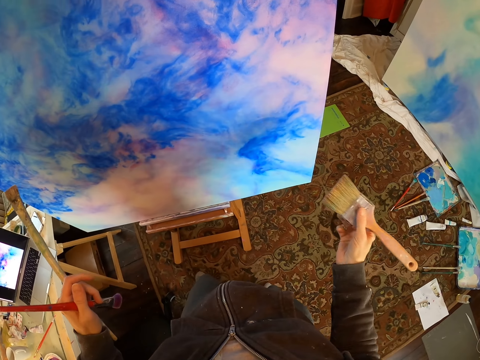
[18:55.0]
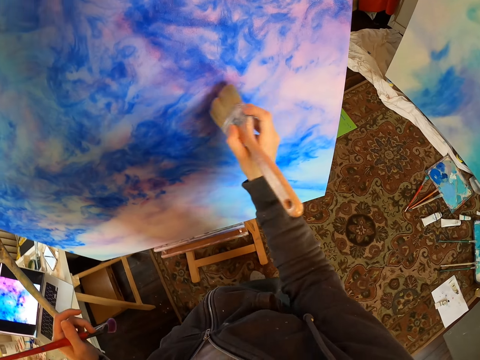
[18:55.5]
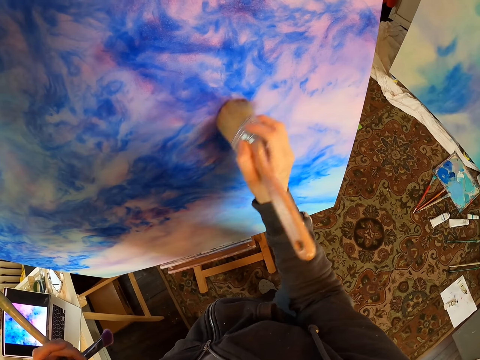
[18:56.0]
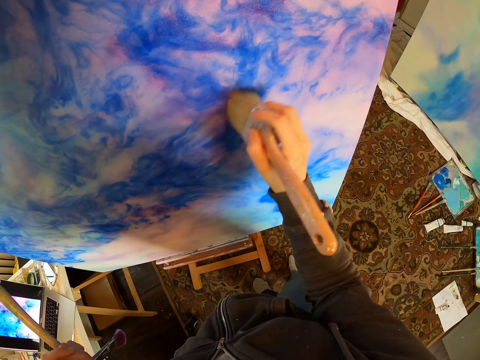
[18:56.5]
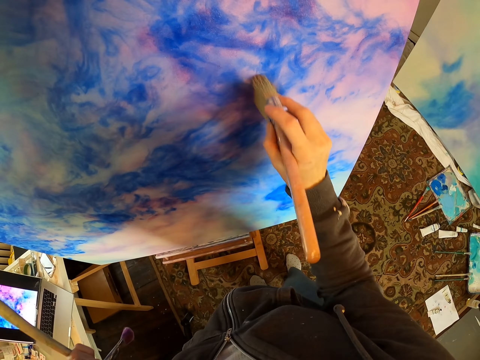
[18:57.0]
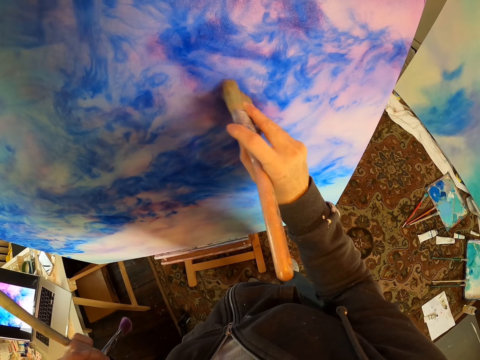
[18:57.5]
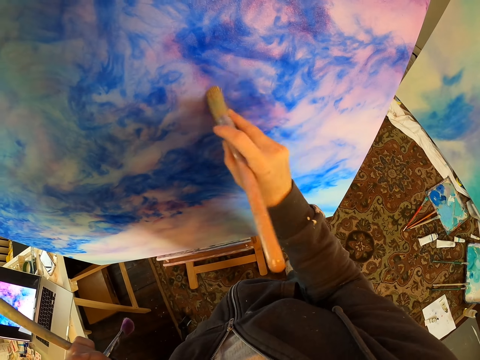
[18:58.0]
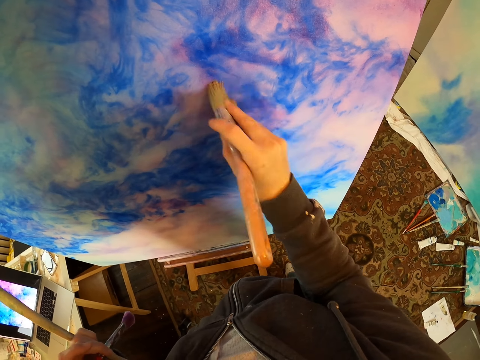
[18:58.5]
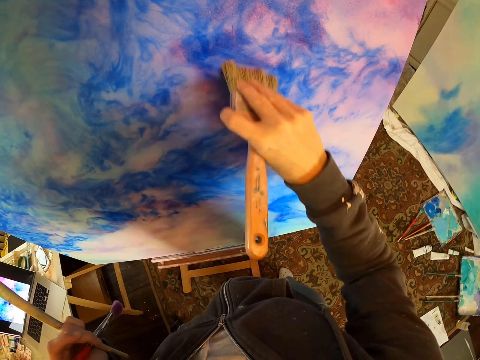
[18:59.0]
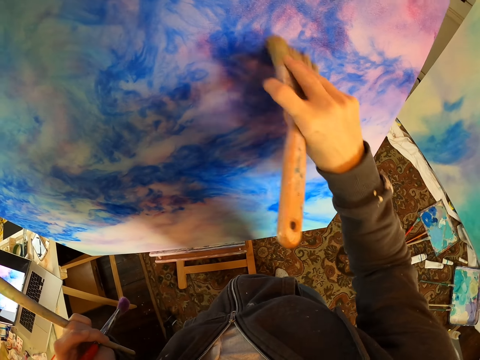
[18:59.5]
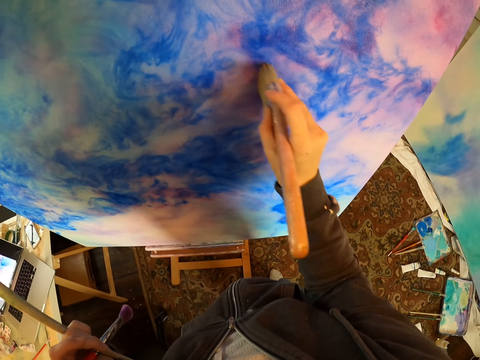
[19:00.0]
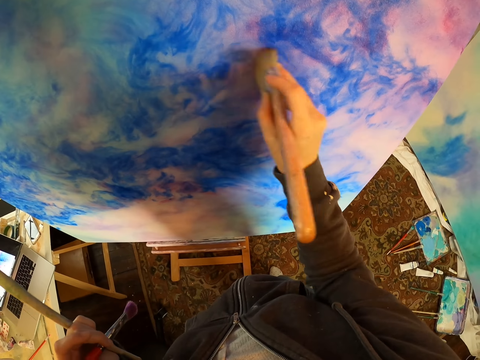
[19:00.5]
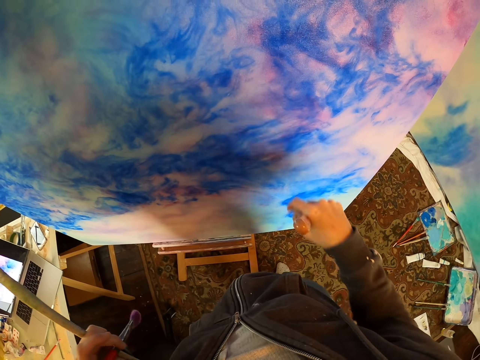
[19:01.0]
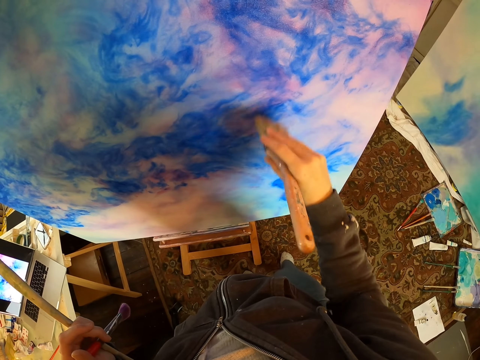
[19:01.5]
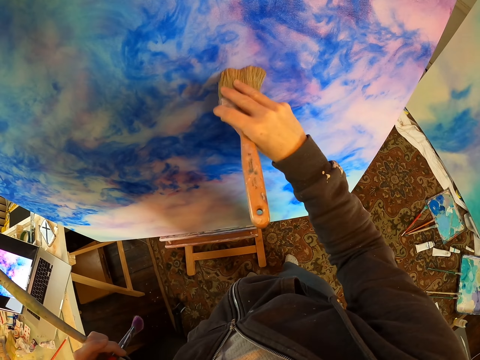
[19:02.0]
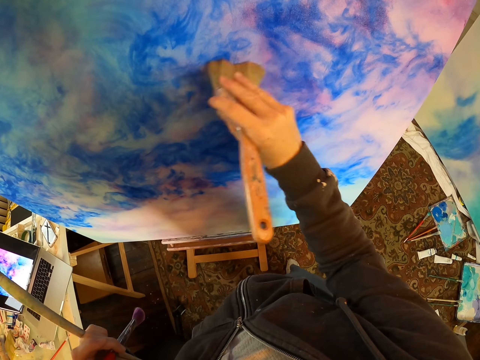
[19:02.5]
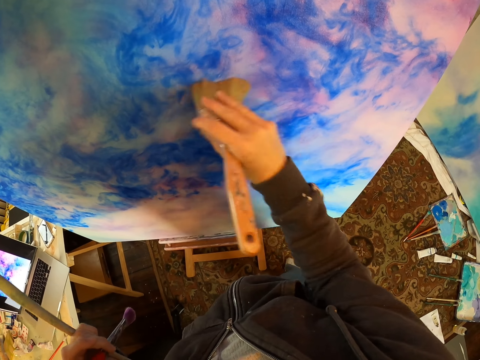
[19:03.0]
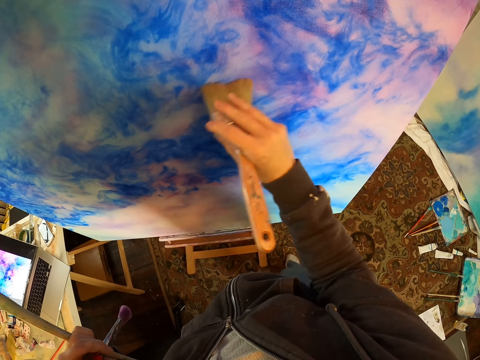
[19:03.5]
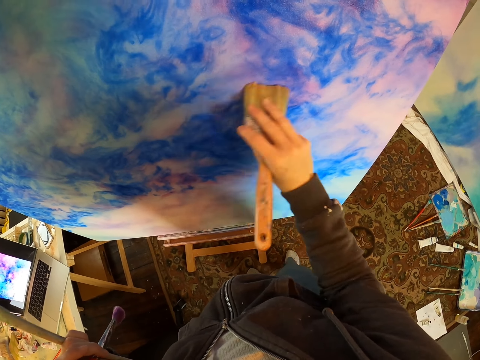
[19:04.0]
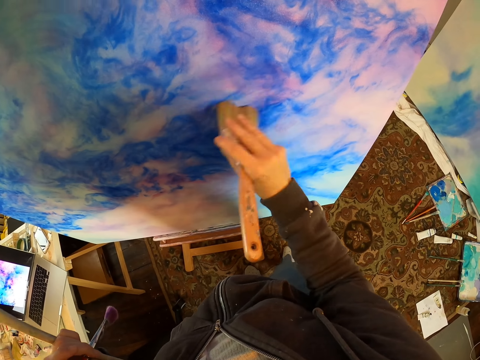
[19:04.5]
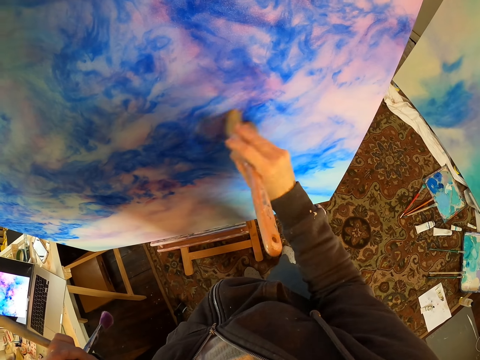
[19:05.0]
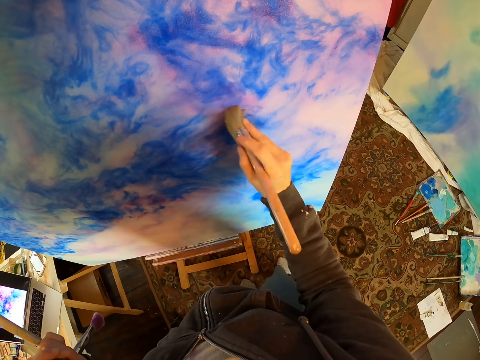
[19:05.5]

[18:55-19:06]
The camera wearer paints on the paint board.

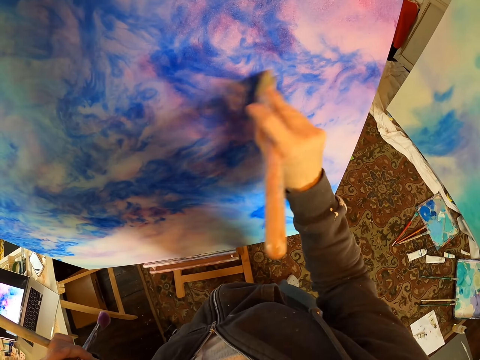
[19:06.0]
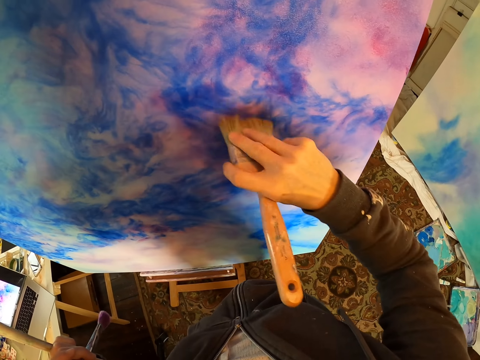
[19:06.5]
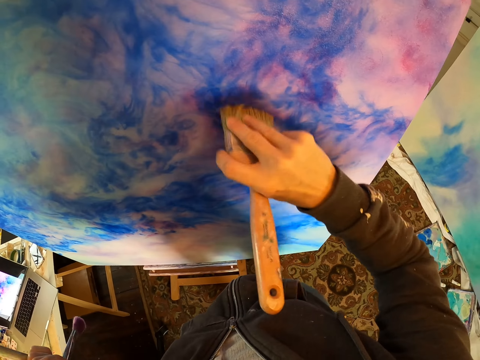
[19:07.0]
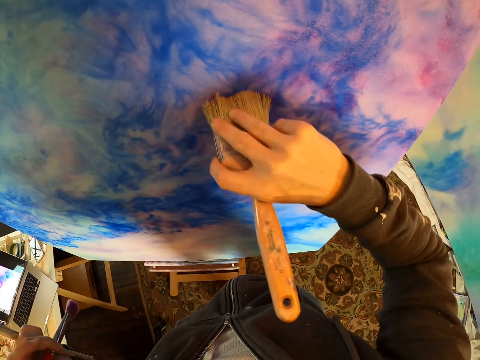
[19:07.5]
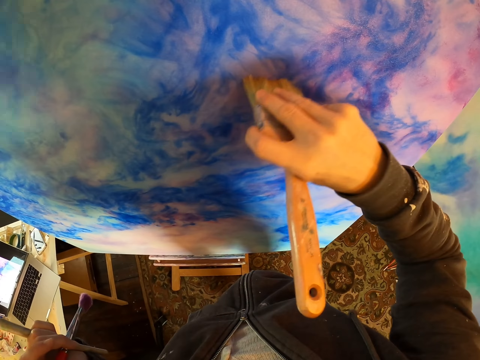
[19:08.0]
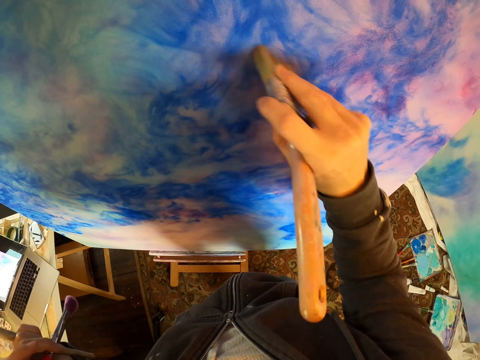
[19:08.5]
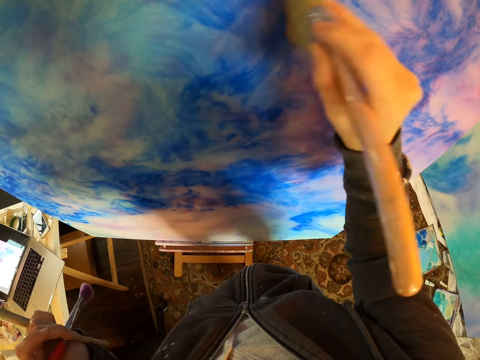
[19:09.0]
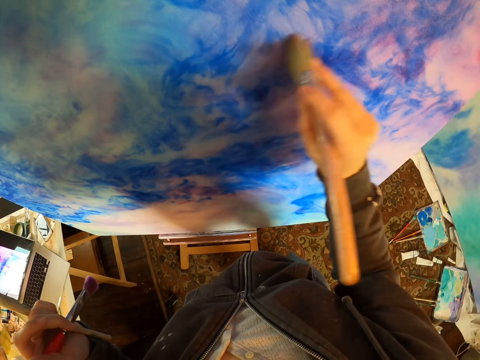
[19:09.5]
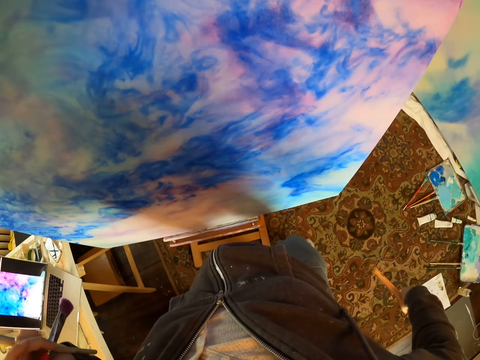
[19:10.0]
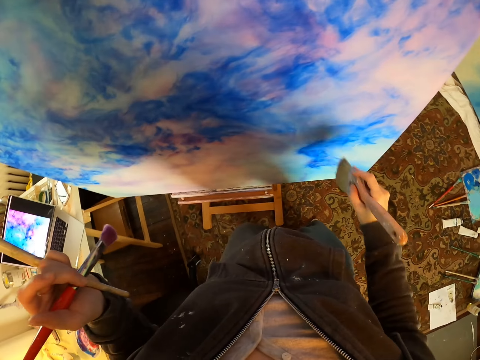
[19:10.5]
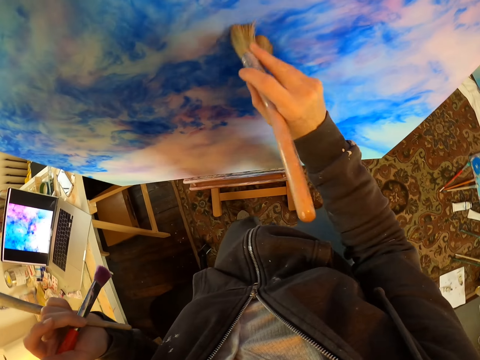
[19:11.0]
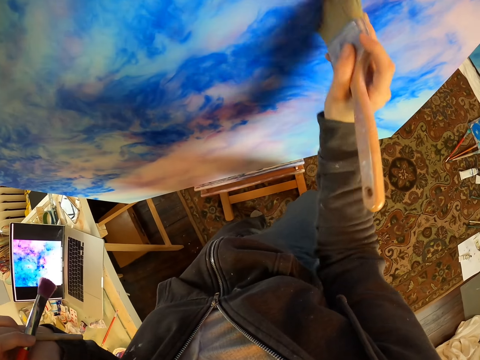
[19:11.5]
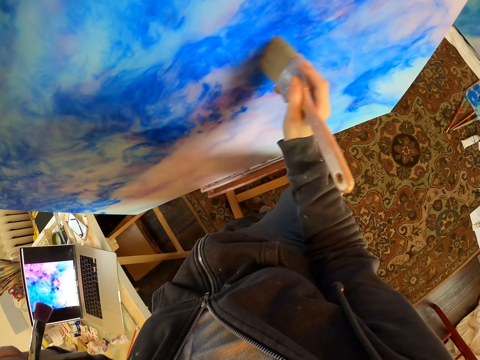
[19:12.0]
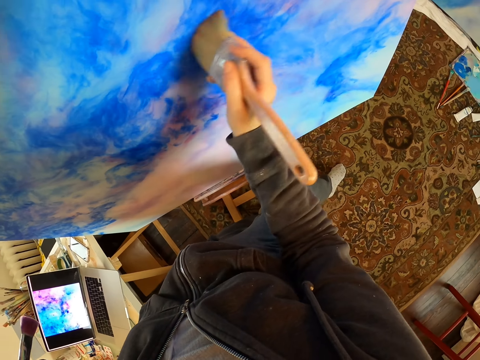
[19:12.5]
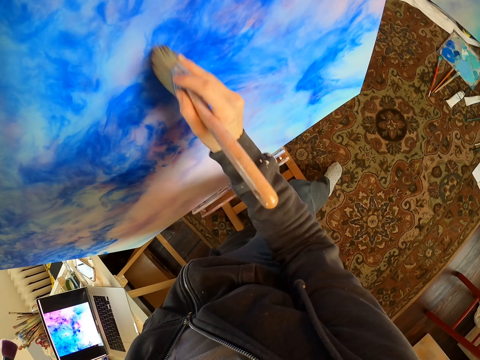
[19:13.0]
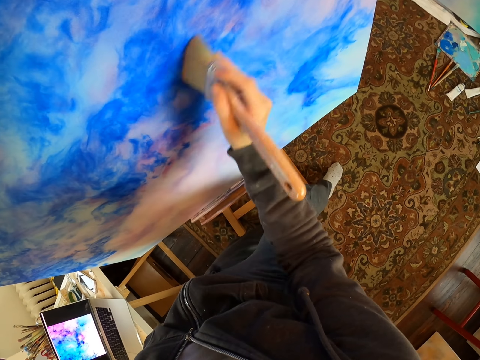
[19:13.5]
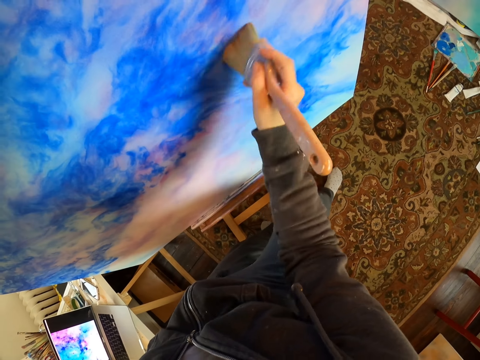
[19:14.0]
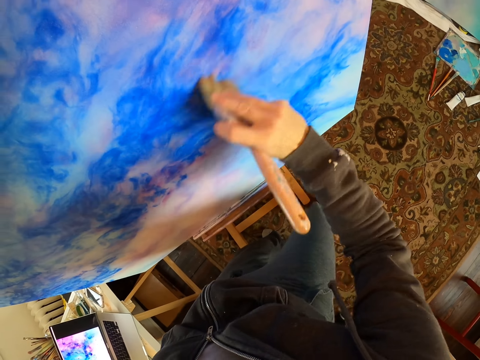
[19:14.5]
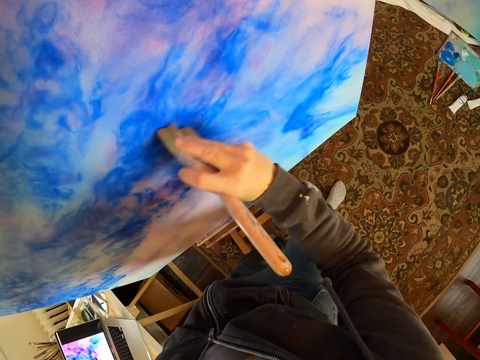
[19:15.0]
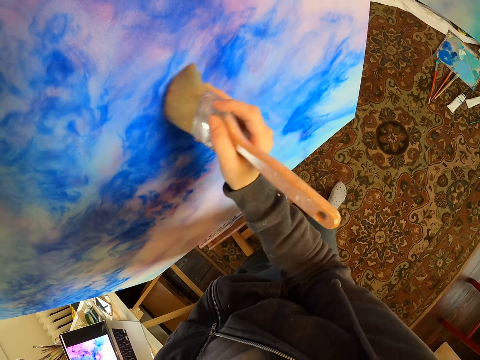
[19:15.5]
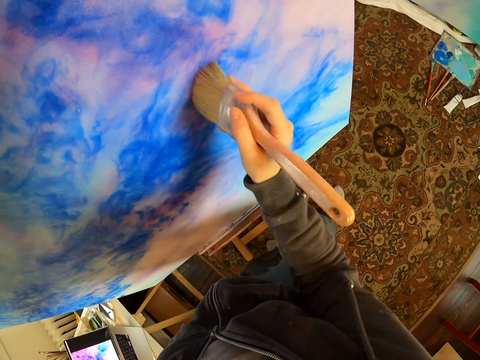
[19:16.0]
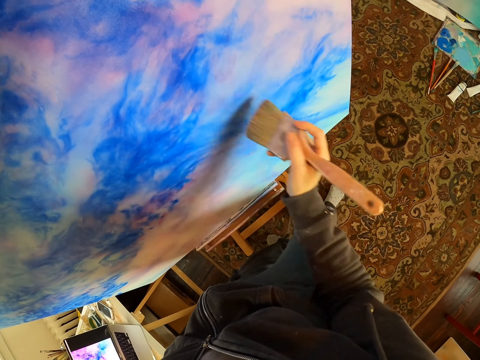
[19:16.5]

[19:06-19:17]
The camera wearer looks at the paint board. They paint on the paint board.

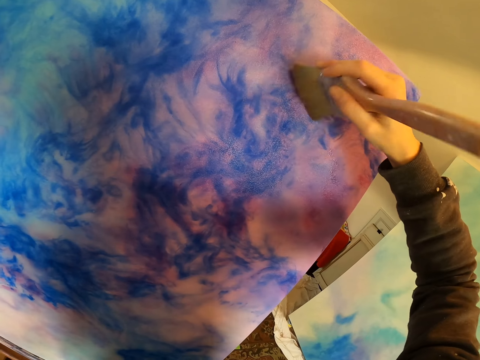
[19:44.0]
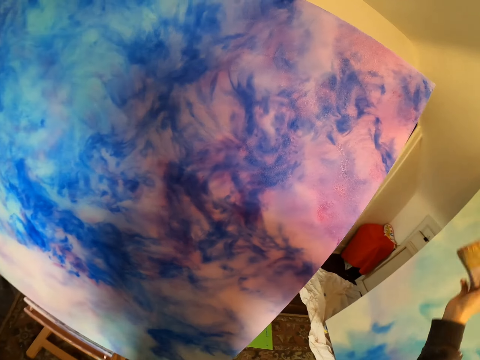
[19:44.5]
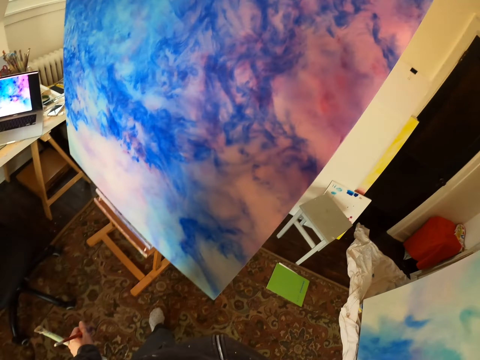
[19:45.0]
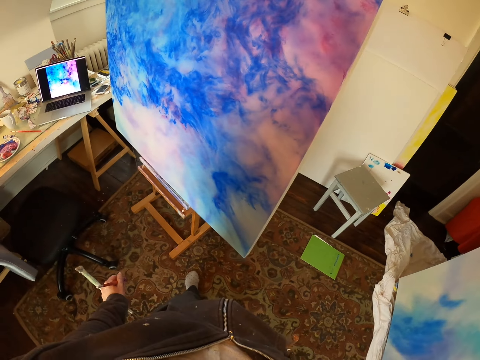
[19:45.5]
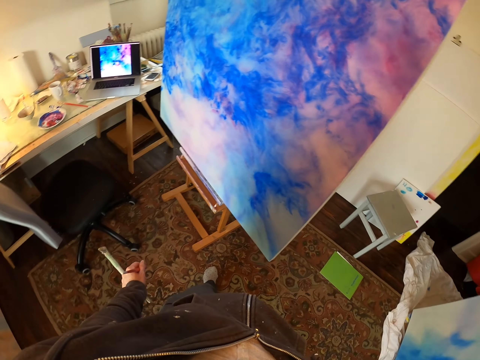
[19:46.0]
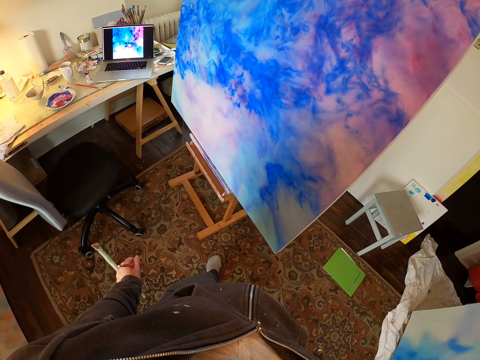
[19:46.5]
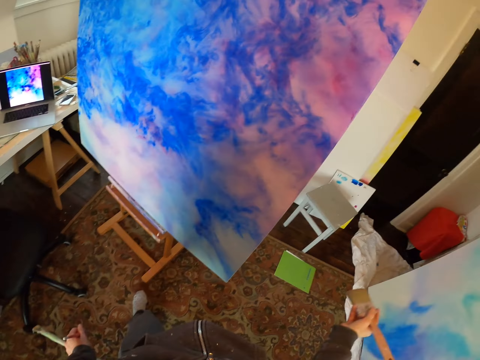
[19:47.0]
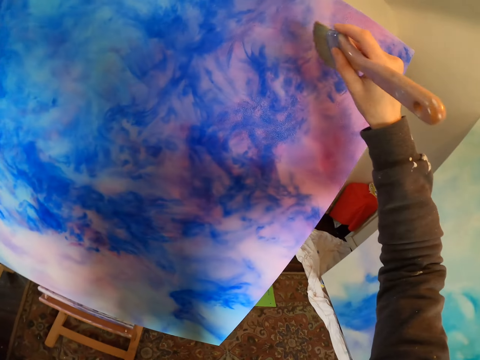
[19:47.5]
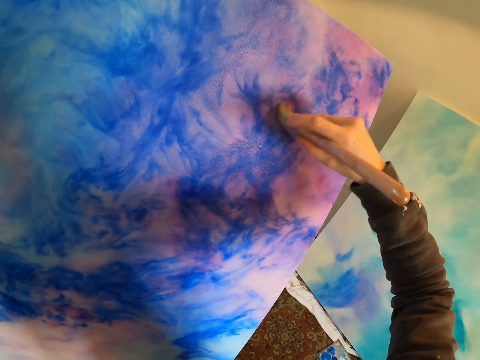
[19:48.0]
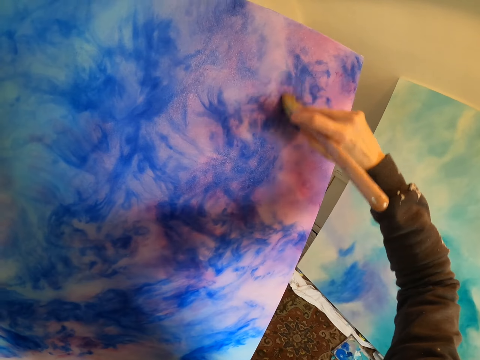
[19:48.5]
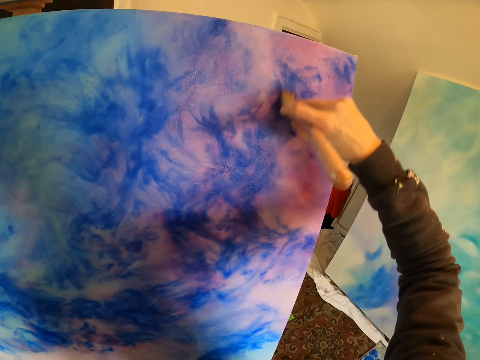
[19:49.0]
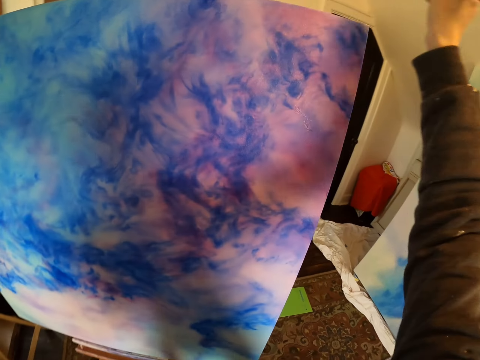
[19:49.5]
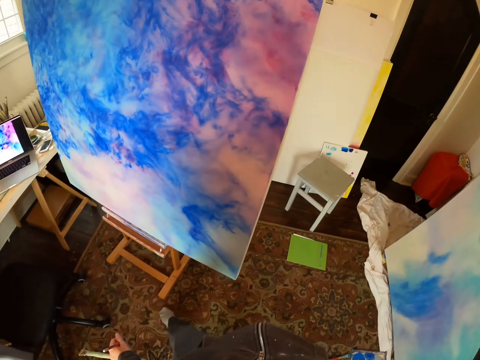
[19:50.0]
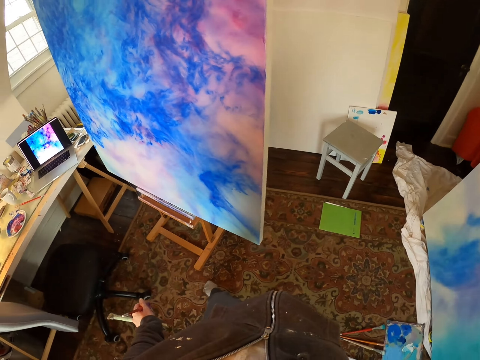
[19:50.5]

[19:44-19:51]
The camera wearer looks at the laptop screen. They paint on the paint board.
